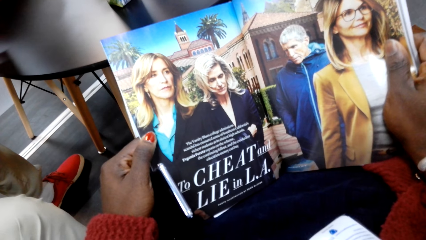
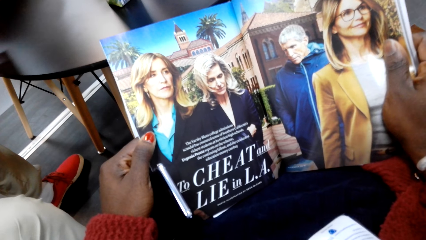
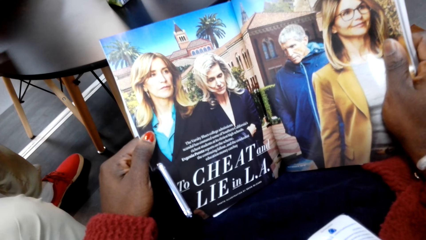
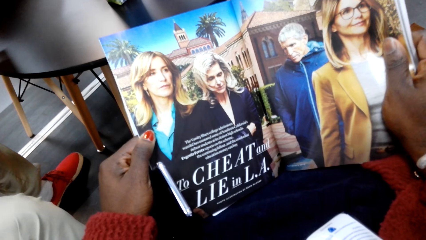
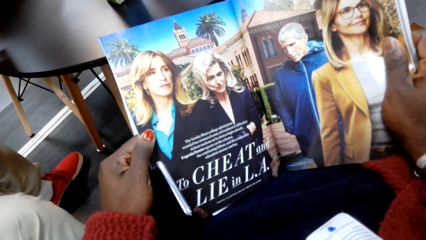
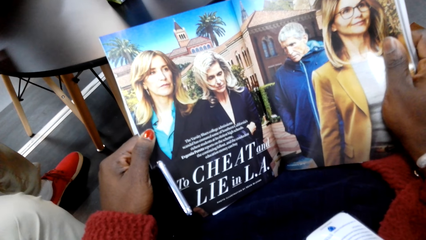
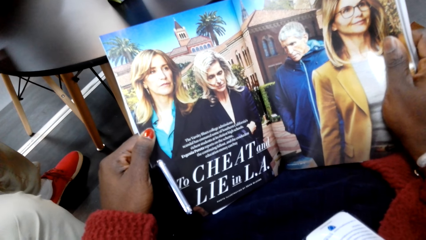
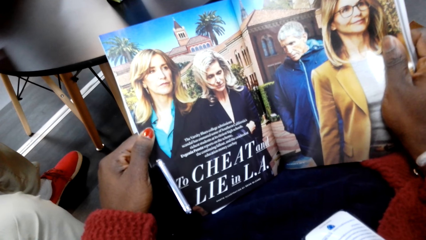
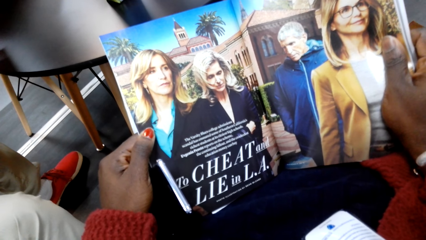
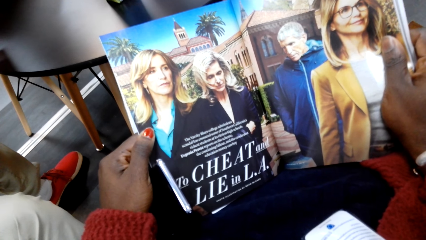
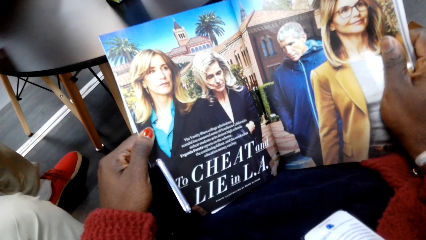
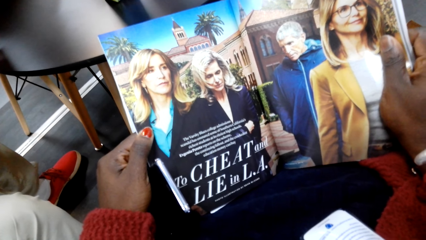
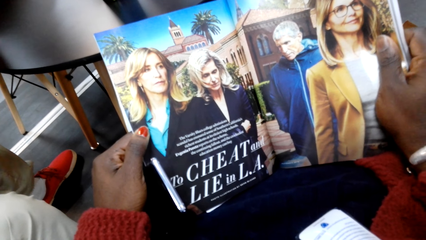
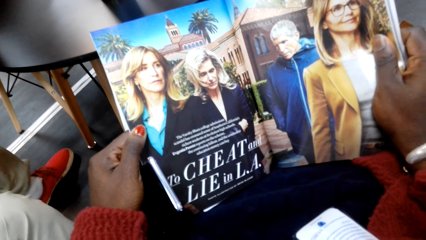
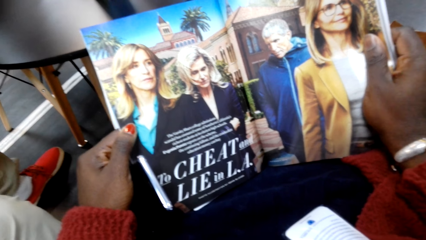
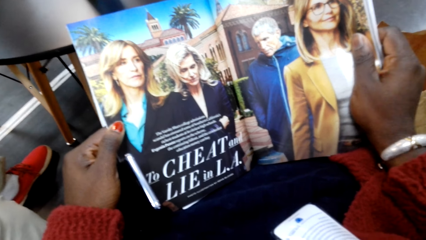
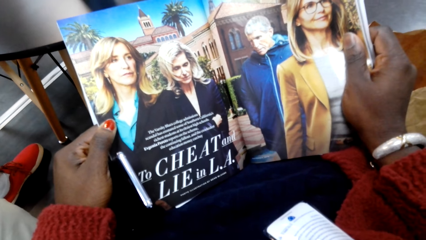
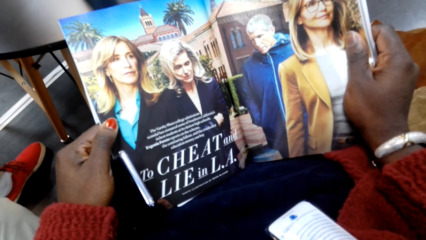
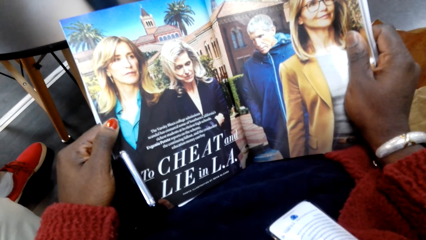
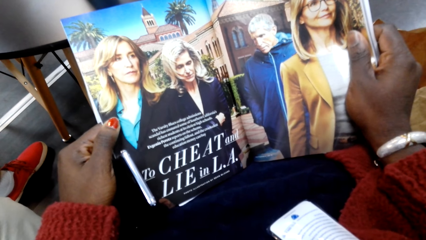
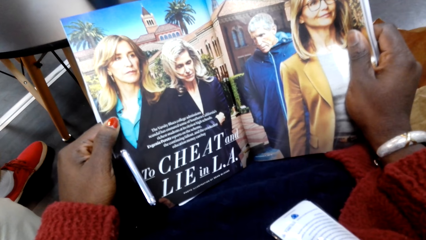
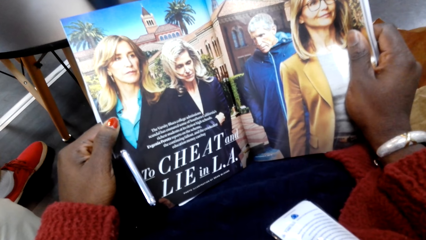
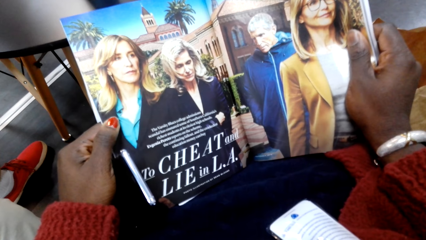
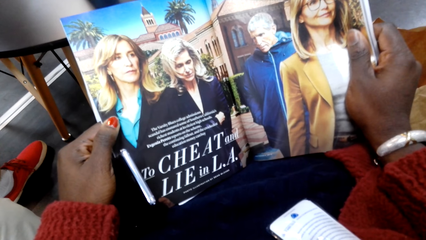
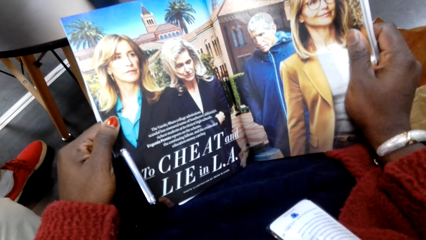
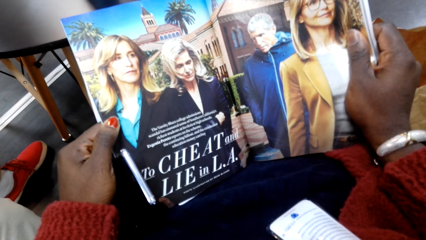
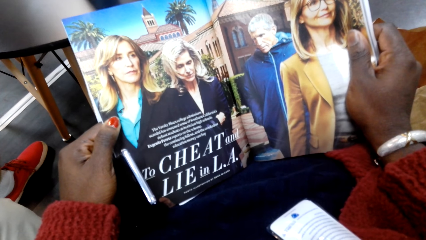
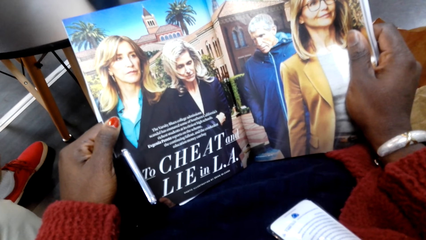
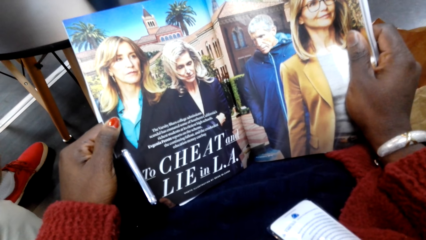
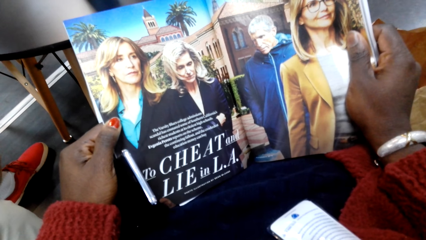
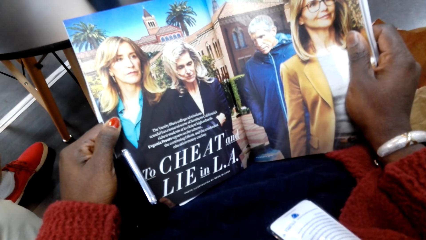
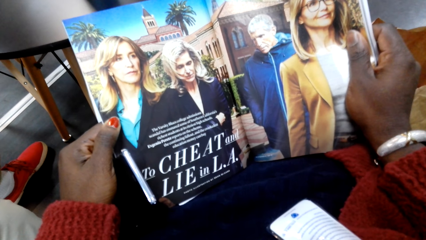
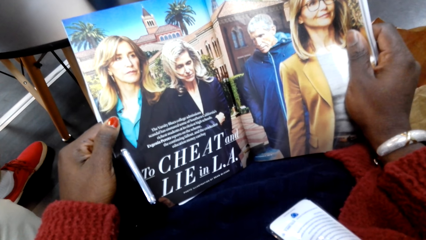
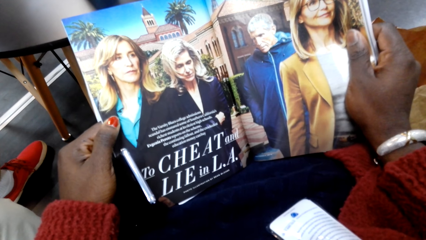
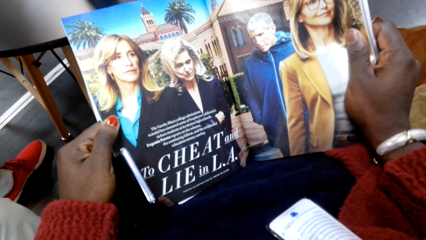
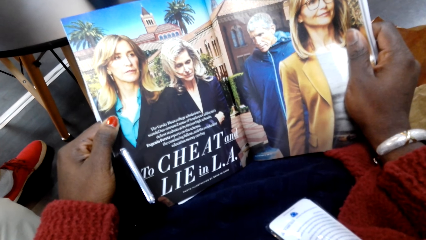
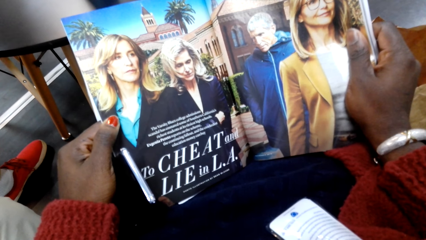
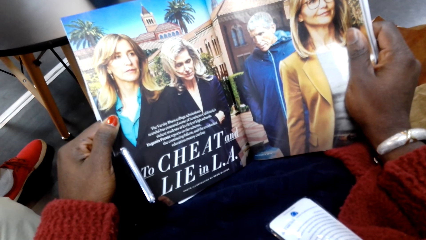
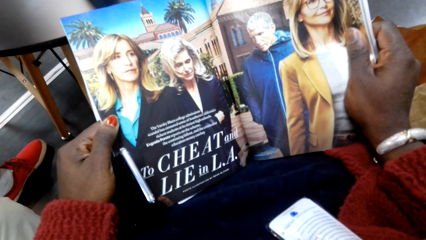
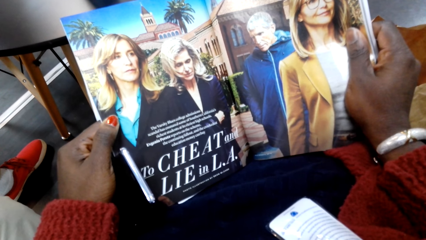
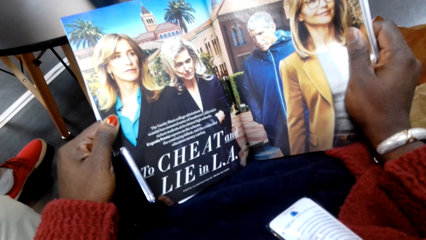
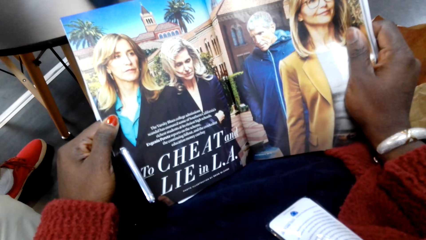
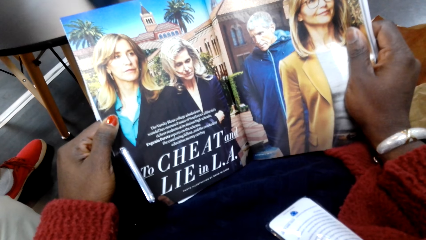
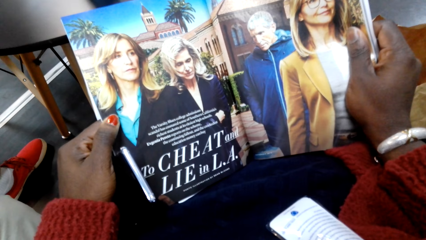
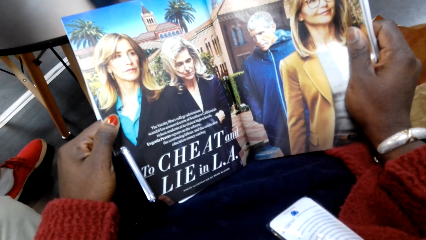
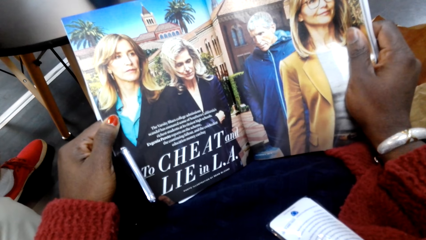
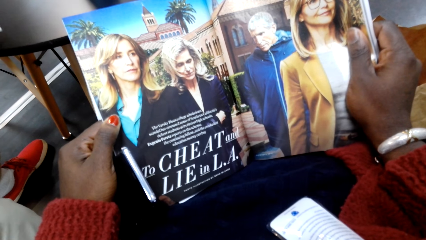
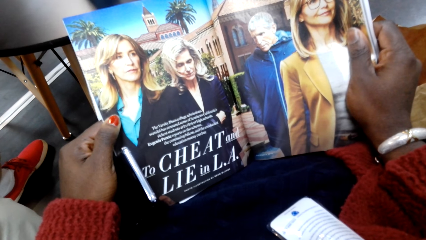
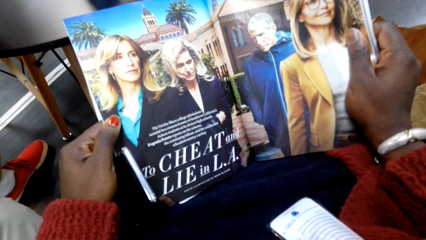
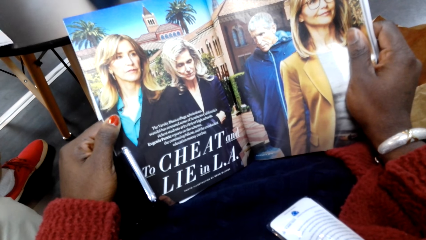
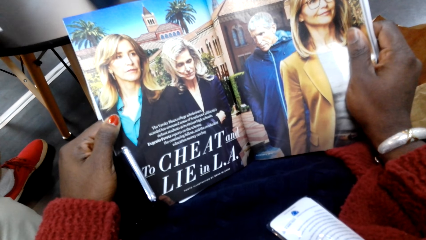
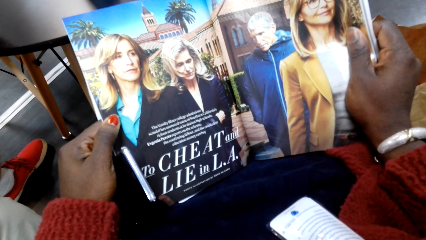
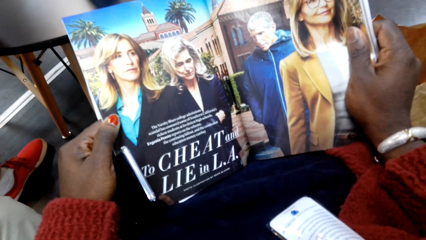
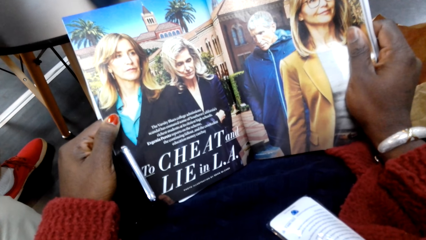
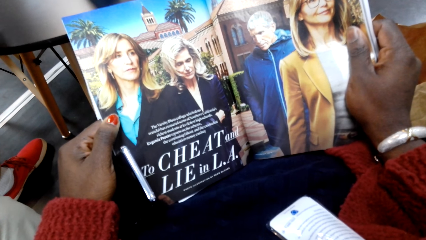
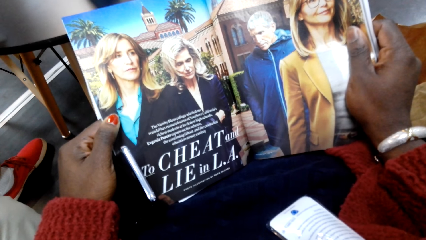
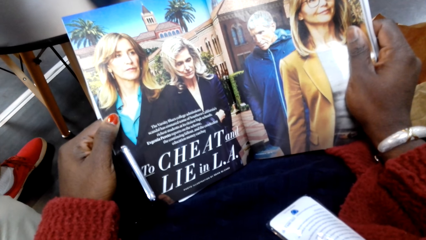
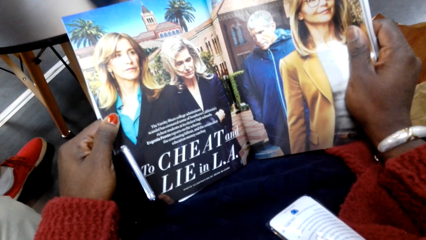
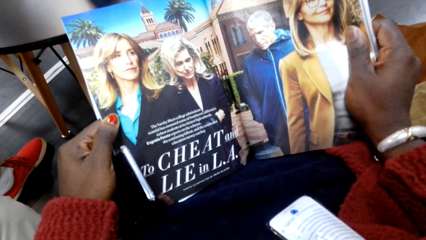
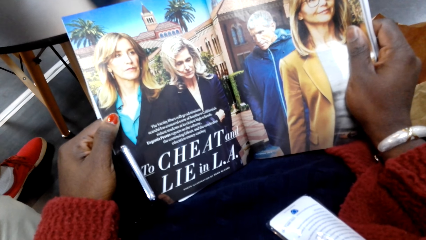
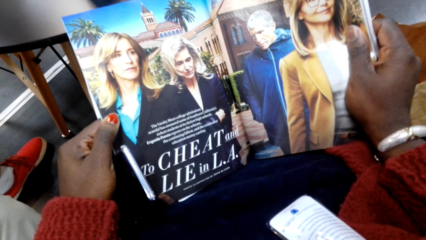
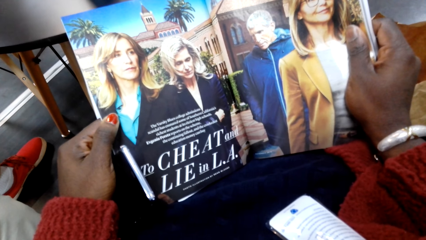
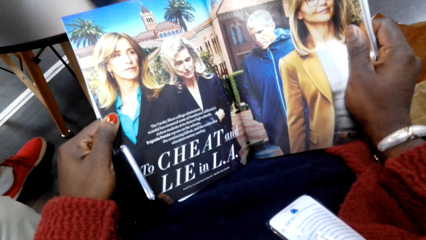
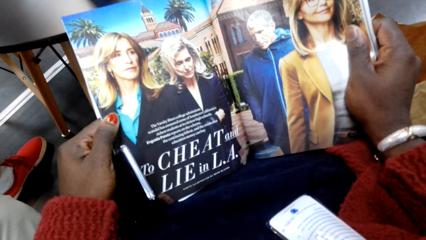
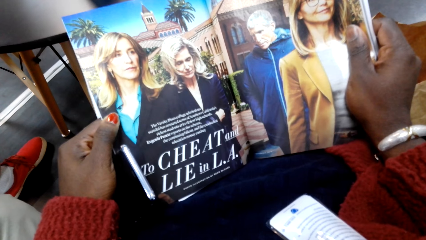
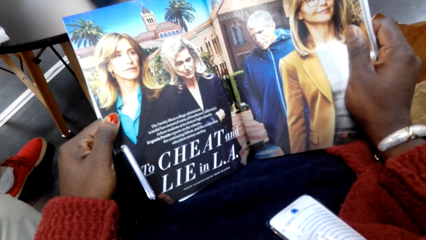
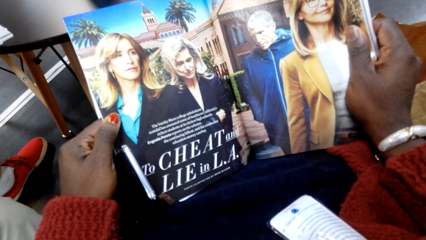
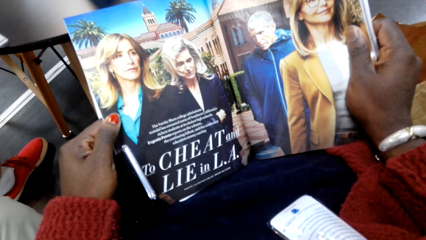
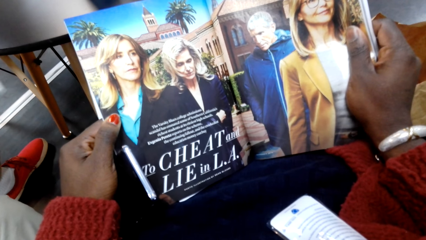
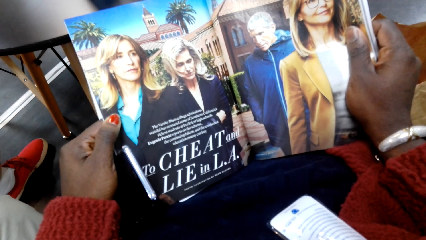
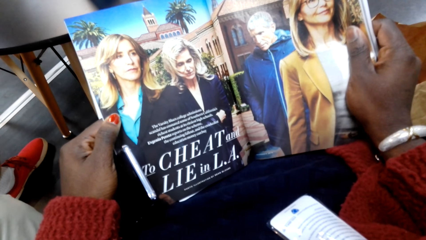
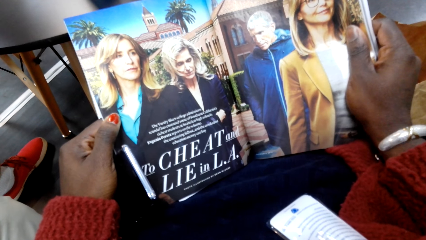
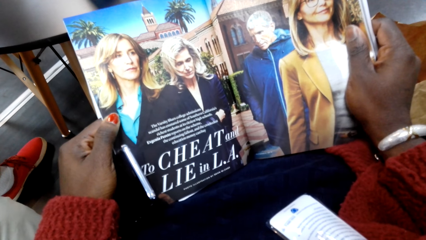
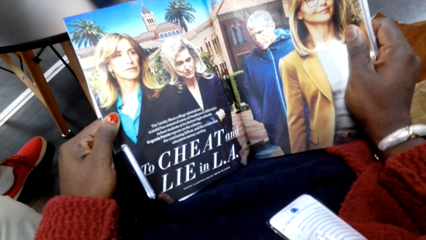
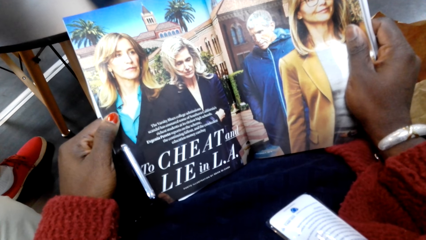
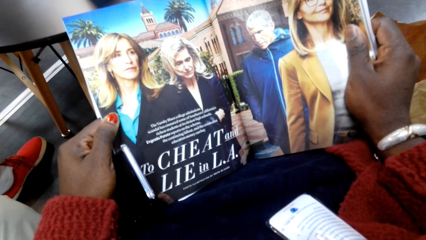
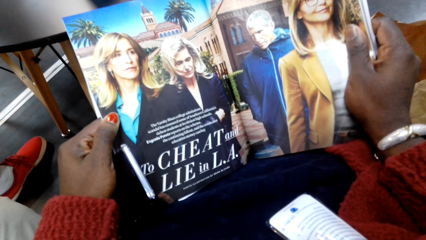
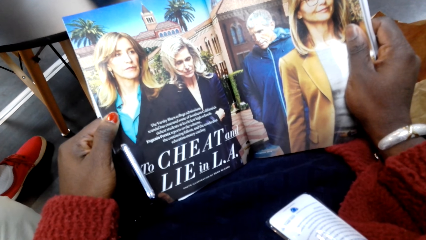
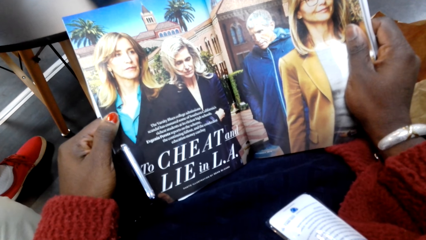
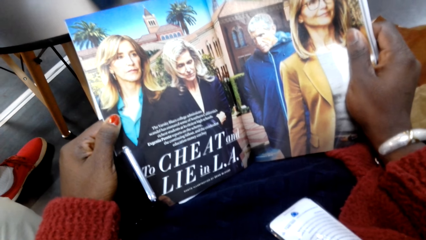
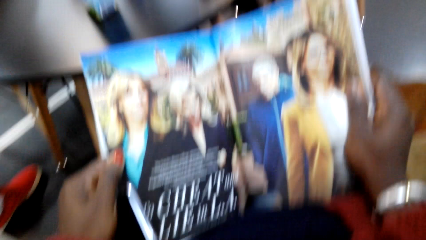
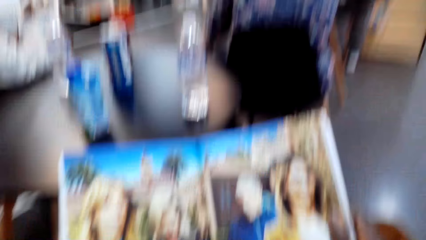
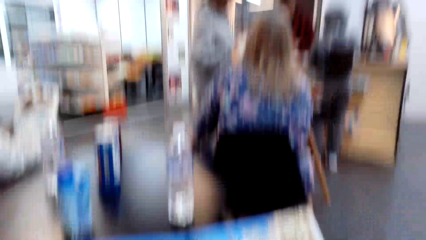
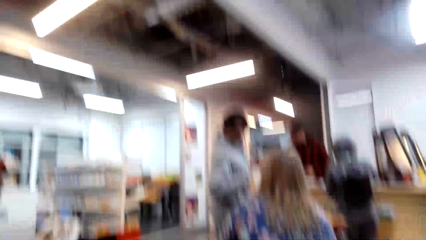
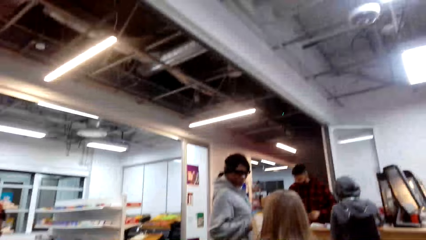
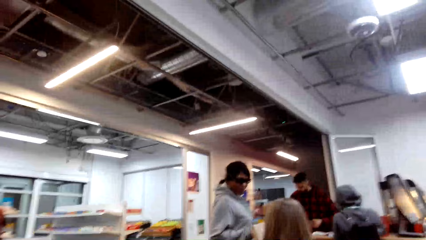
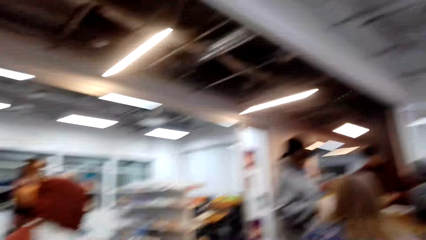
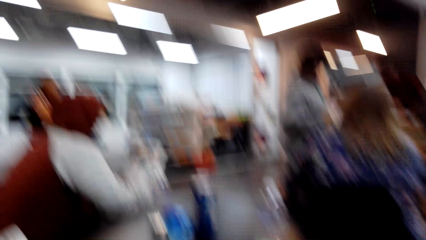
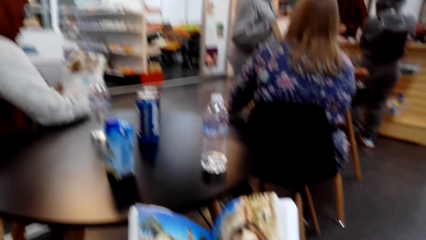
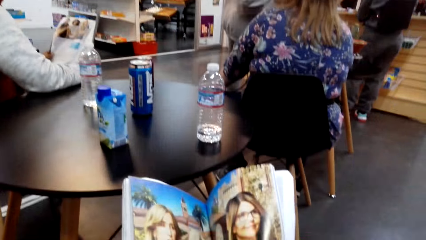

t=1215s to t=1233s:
The camera wearer looks around.
